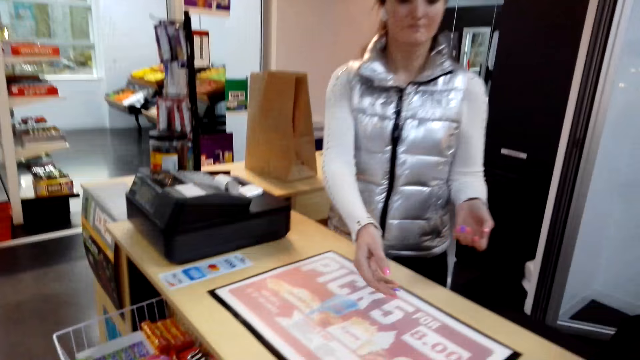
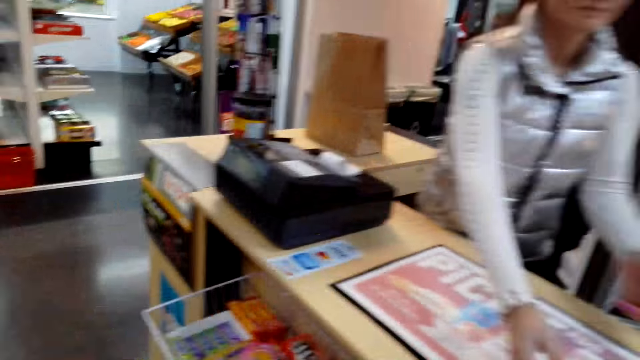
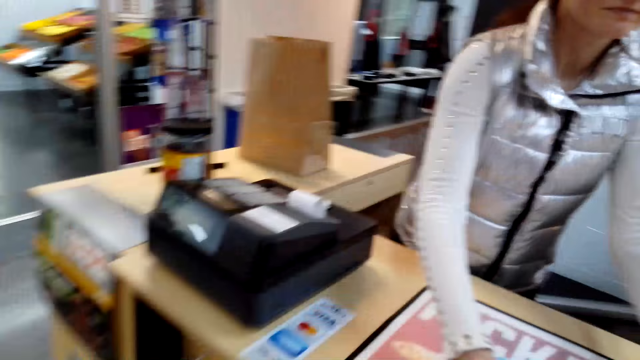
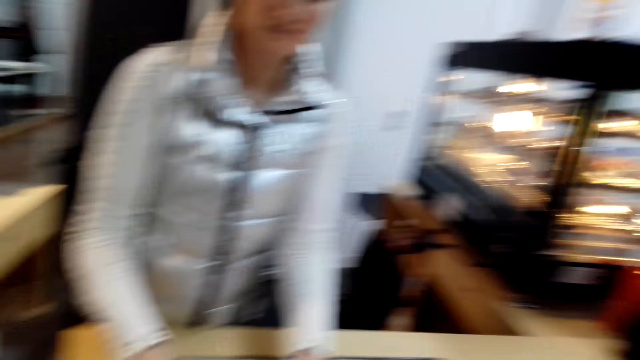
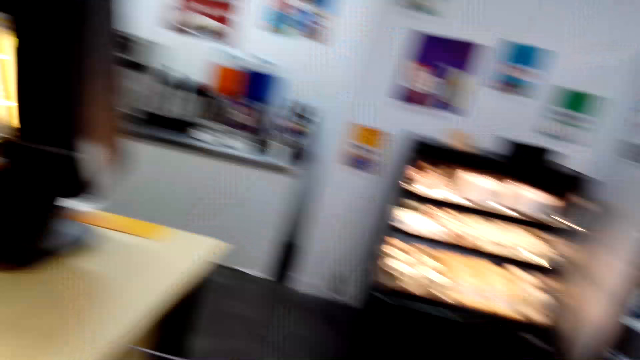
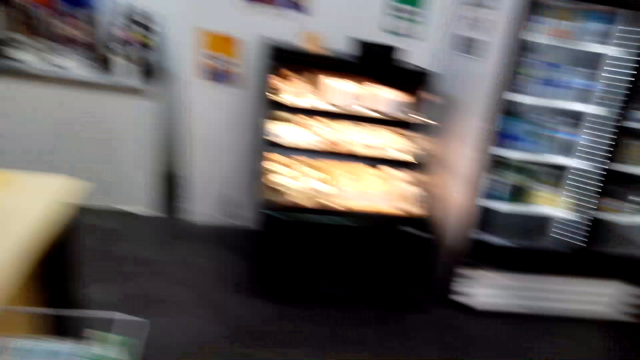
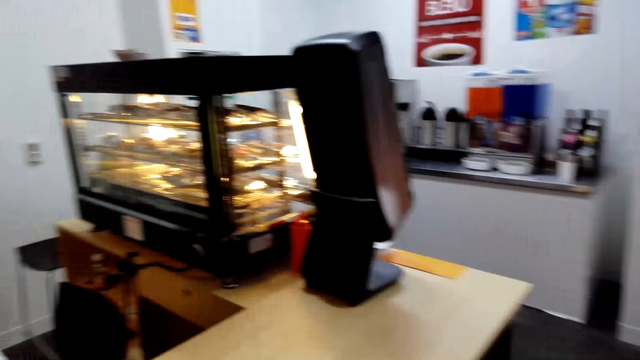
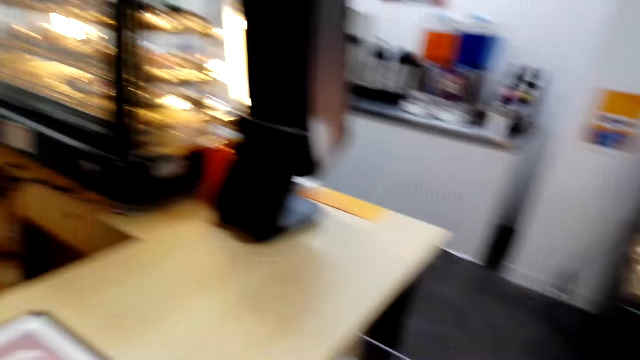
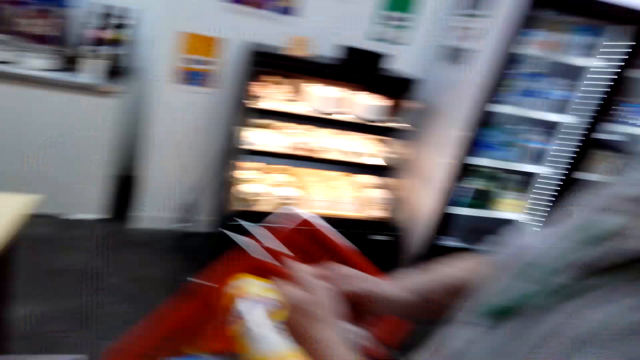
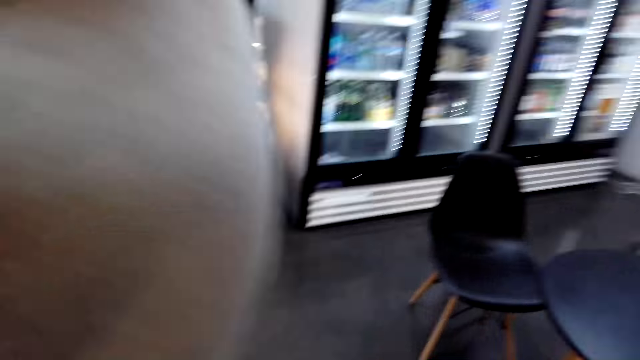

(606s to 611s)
The camera wearer gives a woman a sandwich.

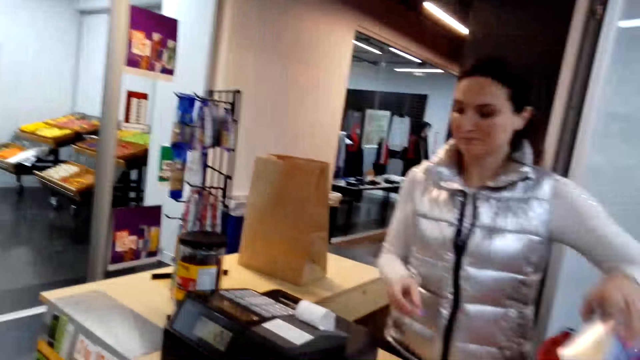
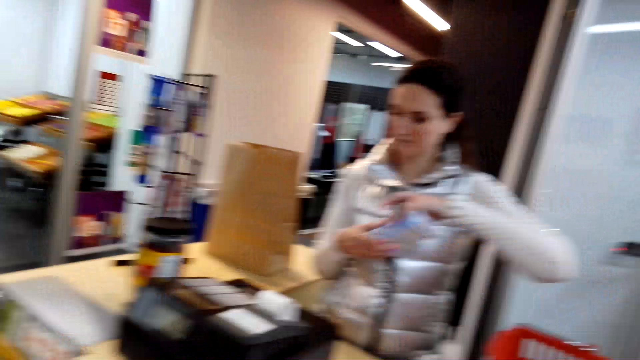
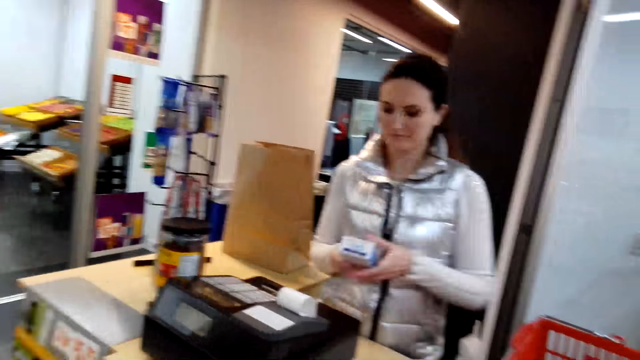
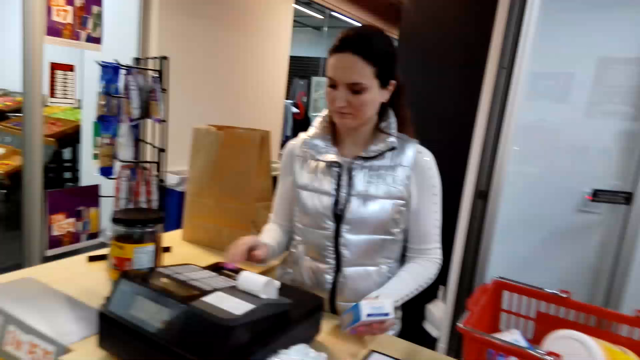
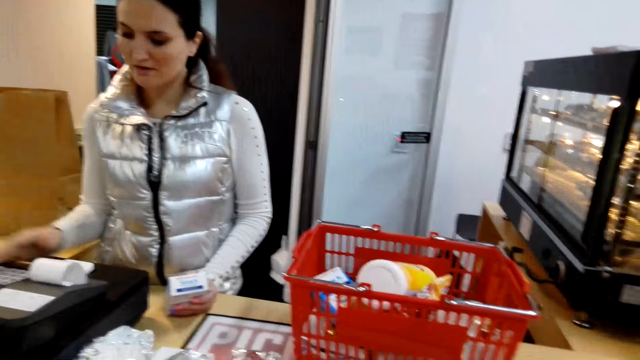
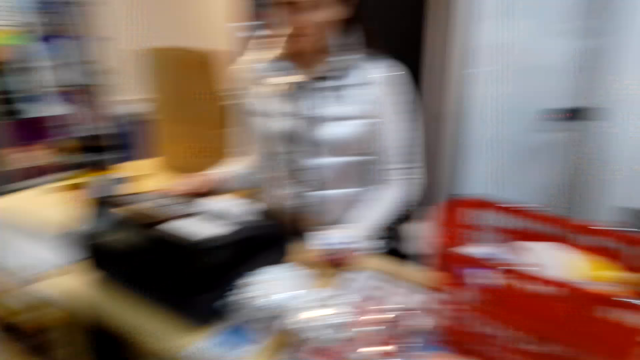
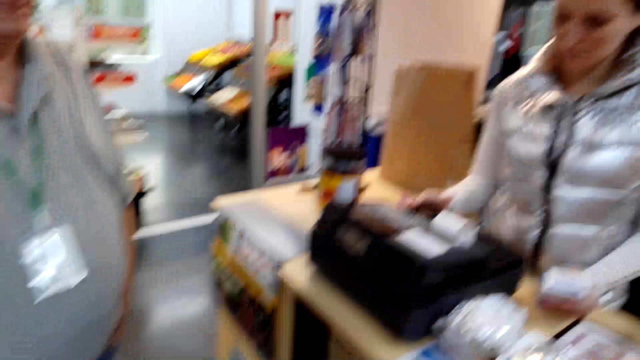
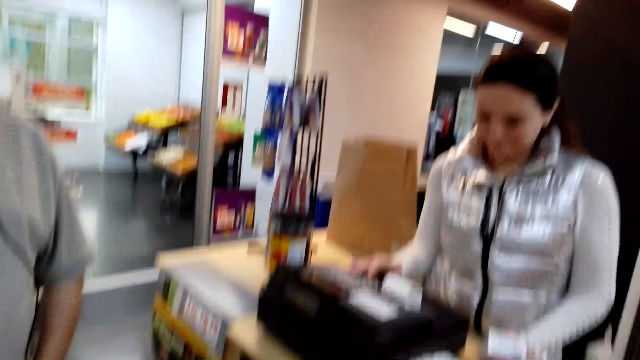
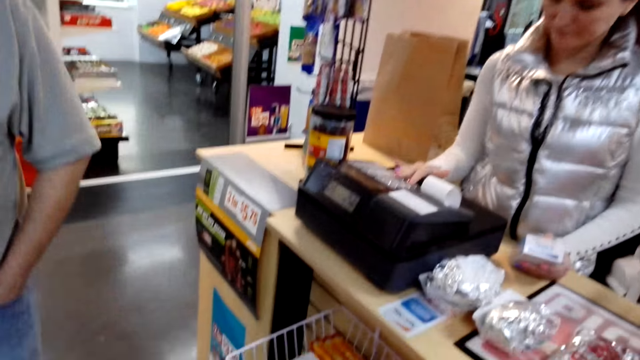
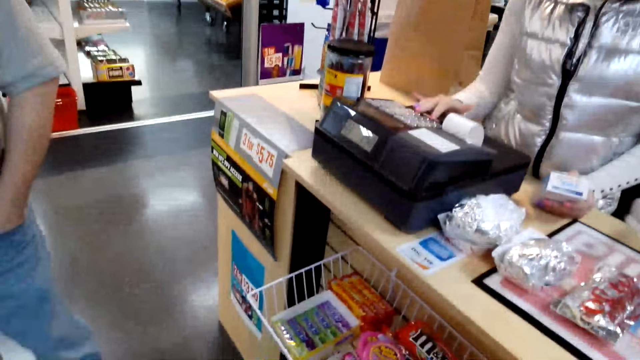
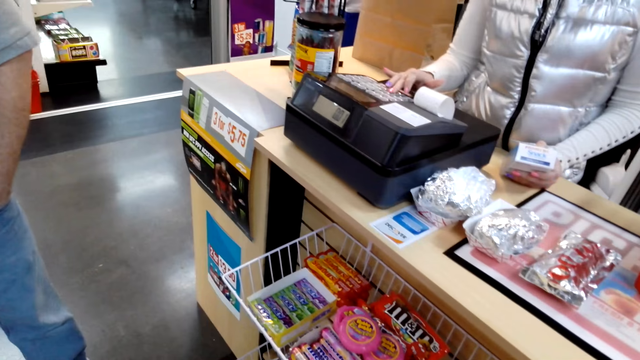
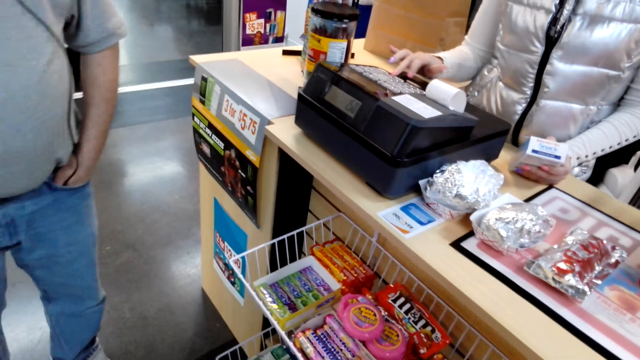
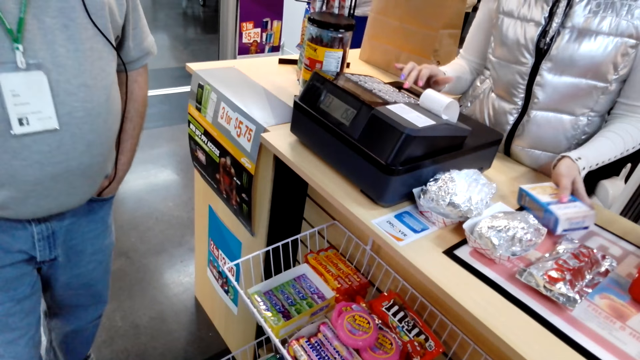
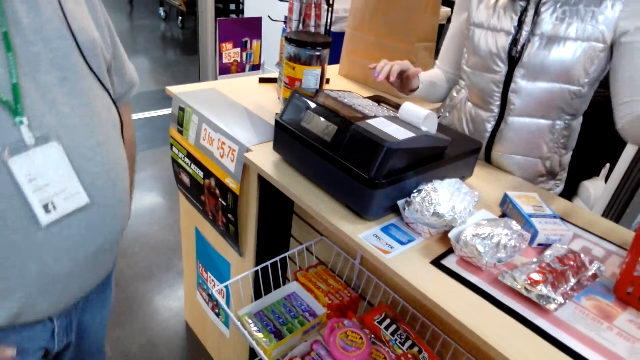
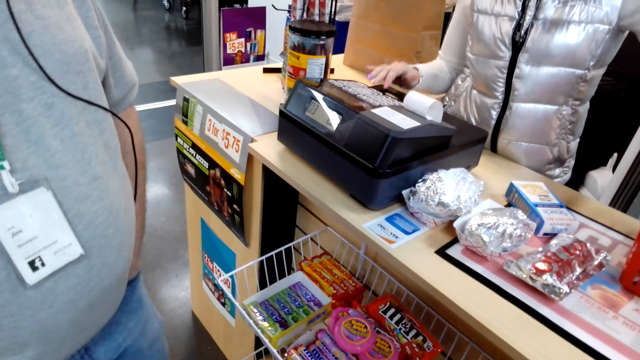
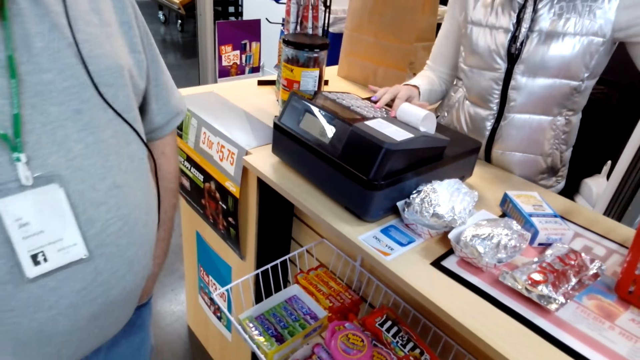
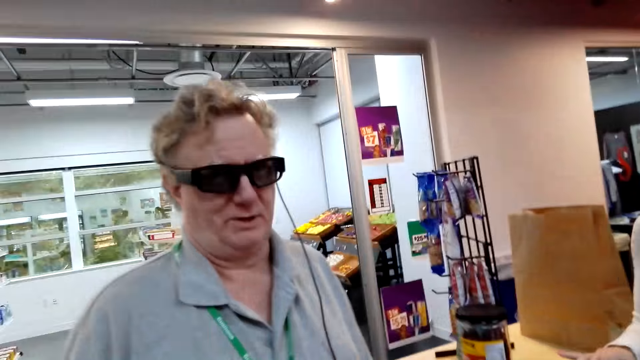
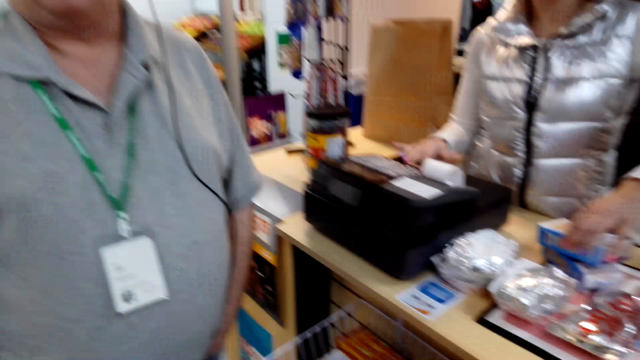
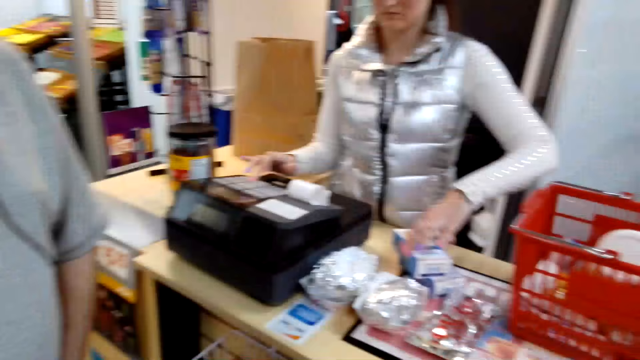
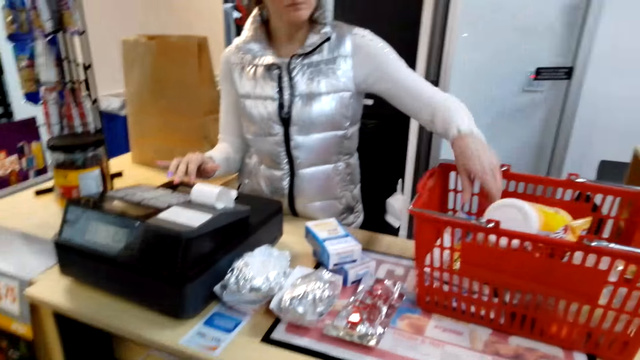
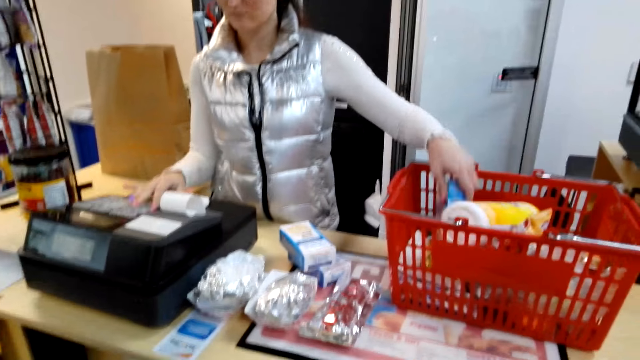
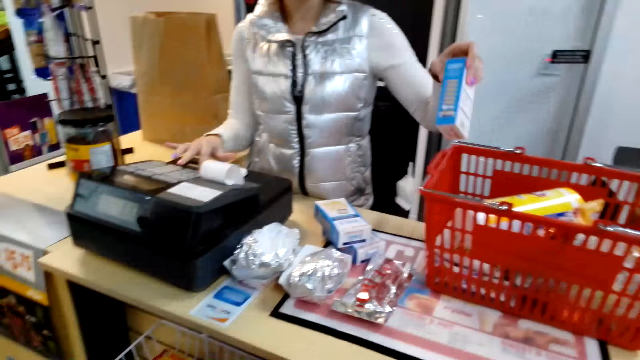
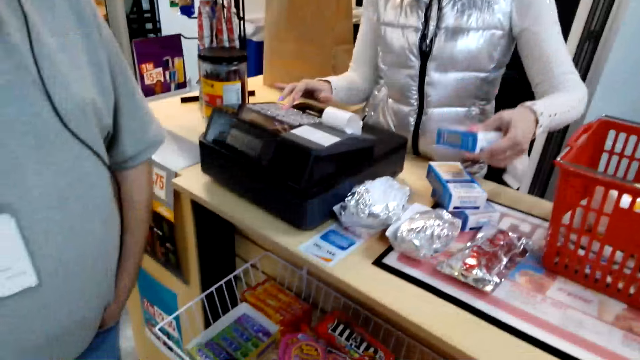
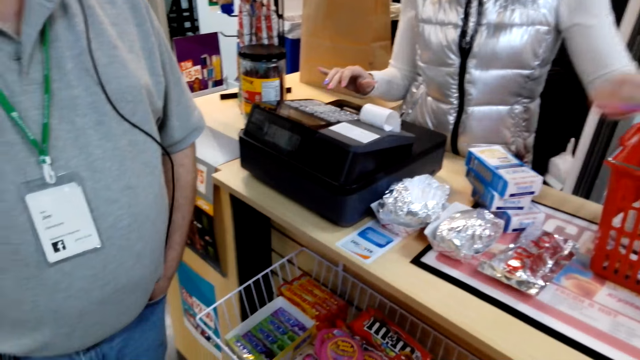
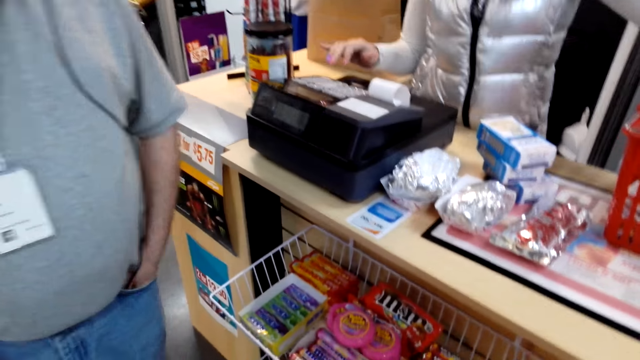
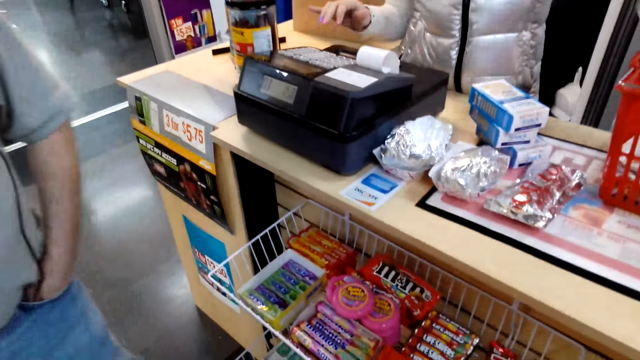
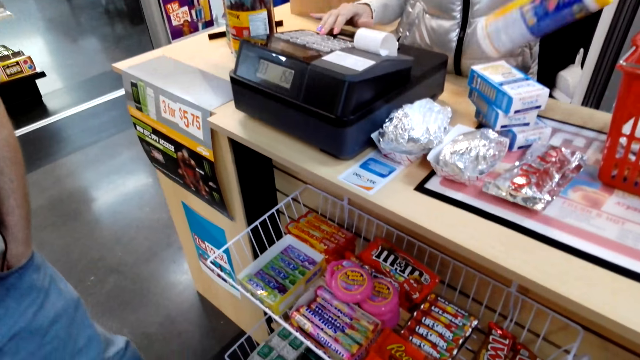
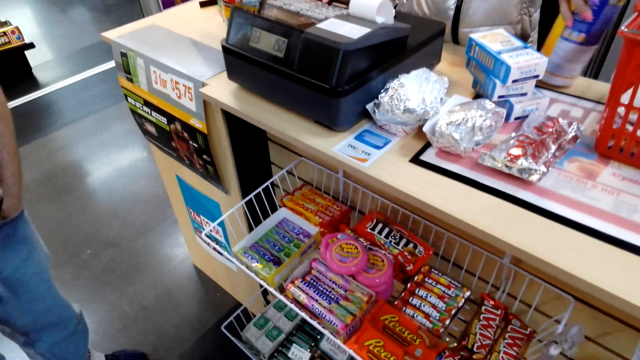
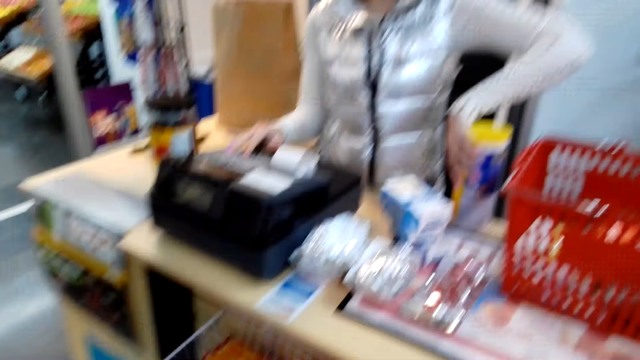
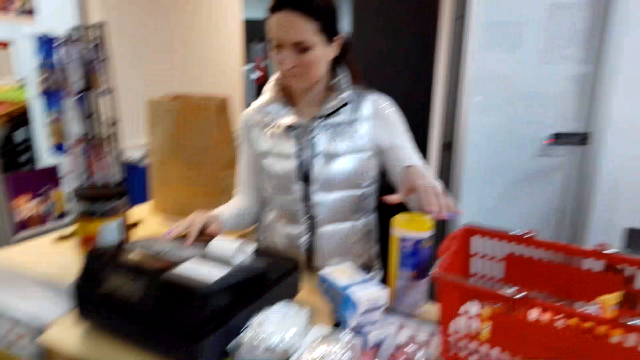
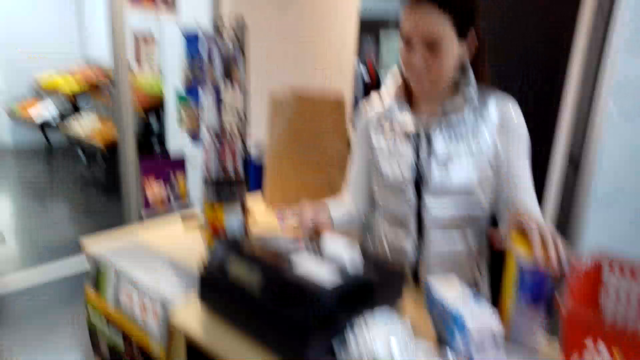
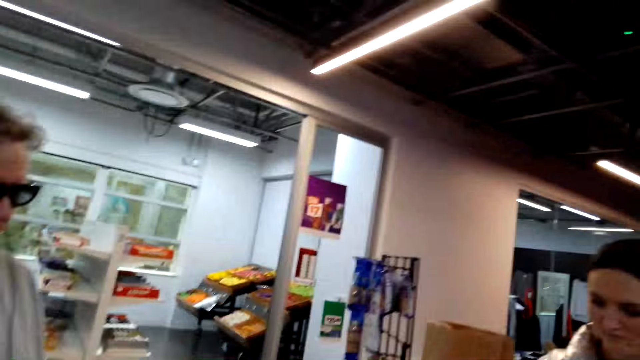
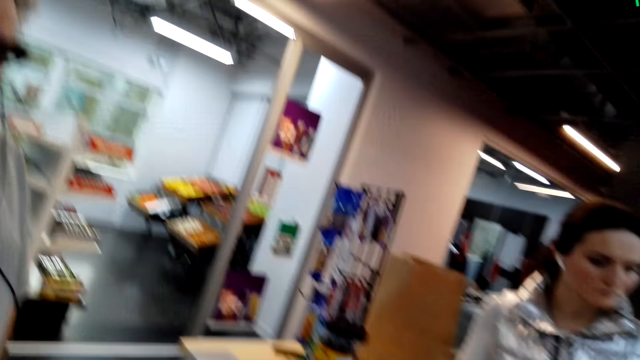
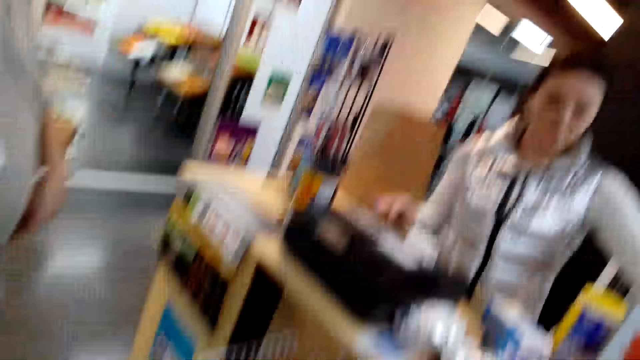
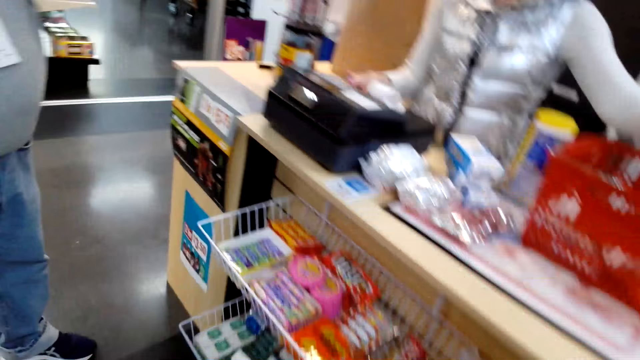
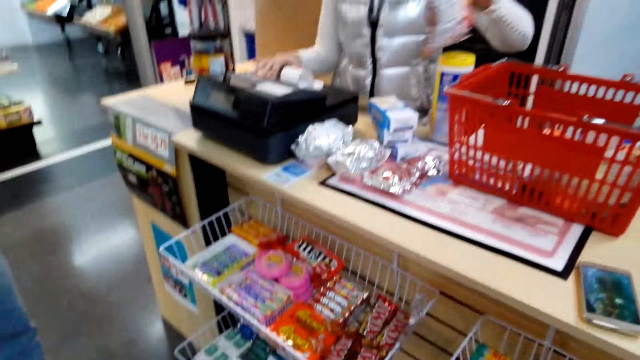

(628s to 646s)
A woman picks up a good. The woman itemizes the good. The woman presses a cash register at the counter. The woman picks up the good. The woman picks an item from a shopping basket. The woman keys in items in the cash register. A man stands at the counter.
